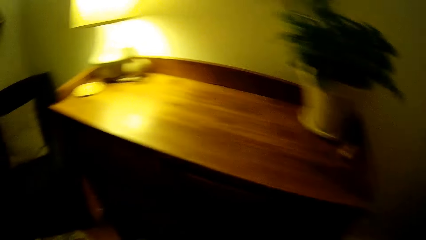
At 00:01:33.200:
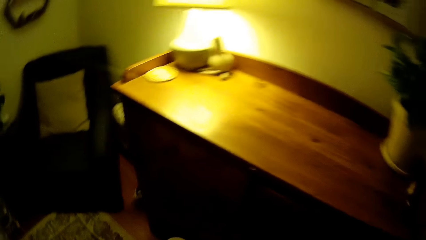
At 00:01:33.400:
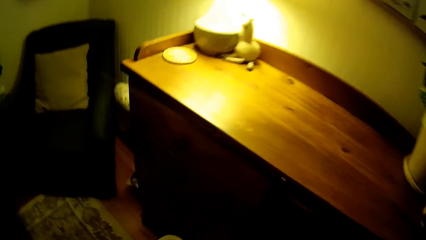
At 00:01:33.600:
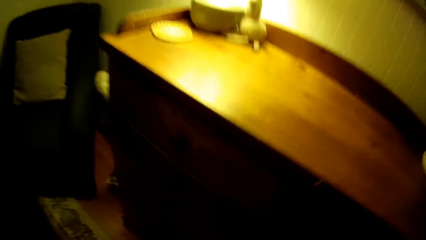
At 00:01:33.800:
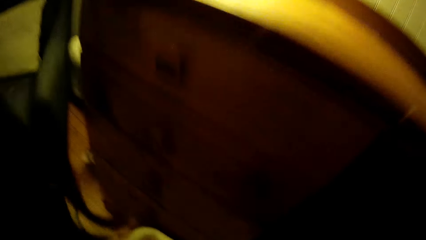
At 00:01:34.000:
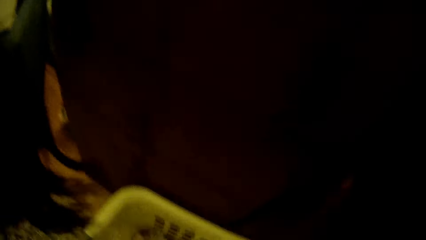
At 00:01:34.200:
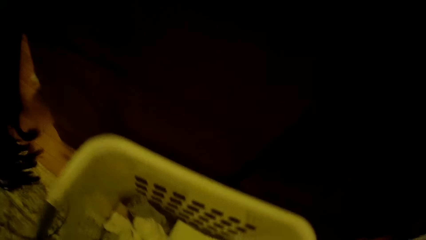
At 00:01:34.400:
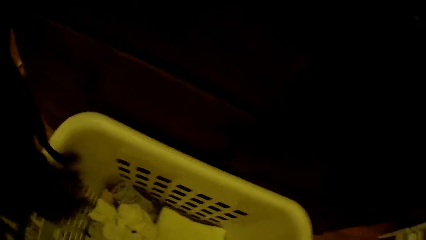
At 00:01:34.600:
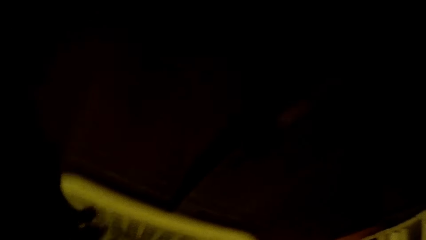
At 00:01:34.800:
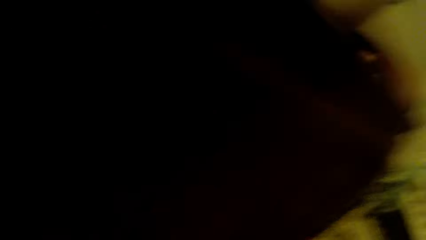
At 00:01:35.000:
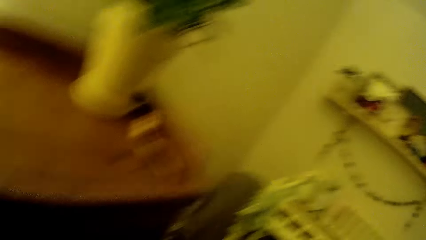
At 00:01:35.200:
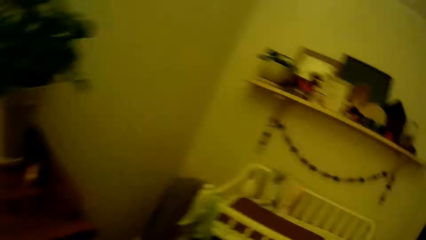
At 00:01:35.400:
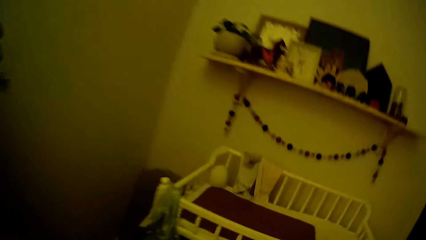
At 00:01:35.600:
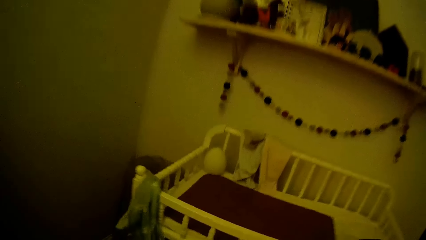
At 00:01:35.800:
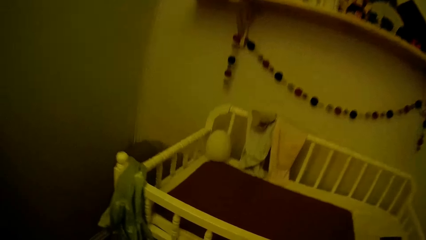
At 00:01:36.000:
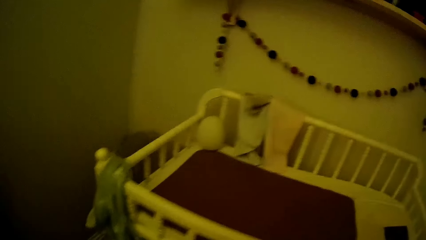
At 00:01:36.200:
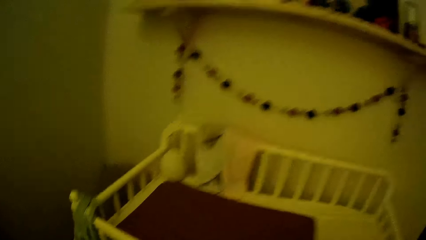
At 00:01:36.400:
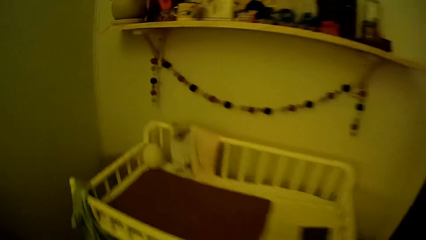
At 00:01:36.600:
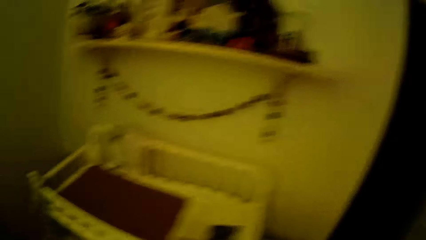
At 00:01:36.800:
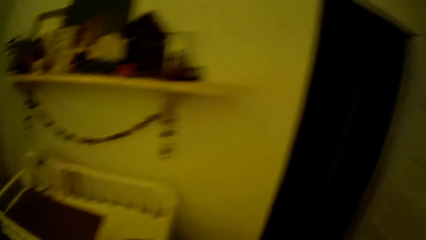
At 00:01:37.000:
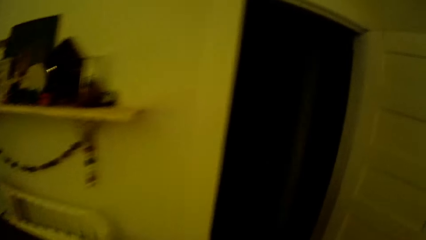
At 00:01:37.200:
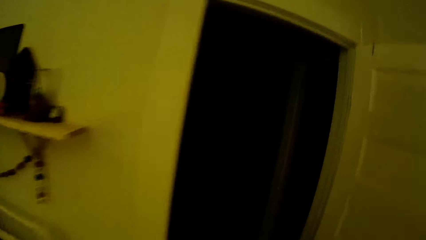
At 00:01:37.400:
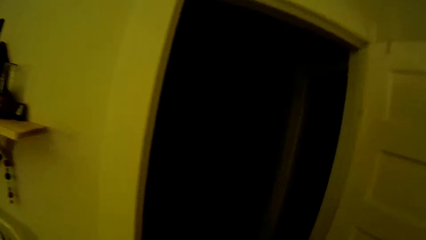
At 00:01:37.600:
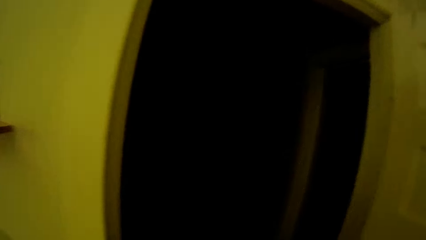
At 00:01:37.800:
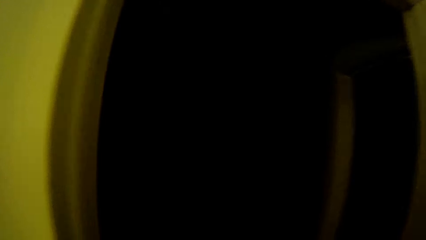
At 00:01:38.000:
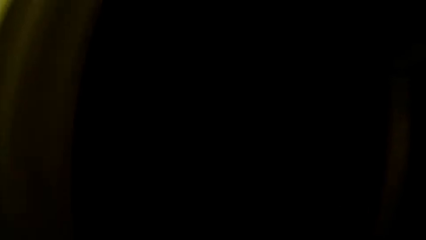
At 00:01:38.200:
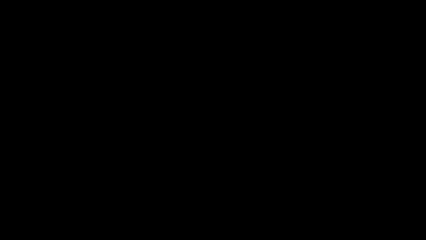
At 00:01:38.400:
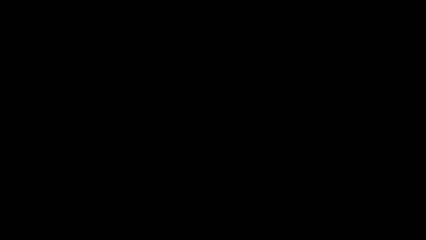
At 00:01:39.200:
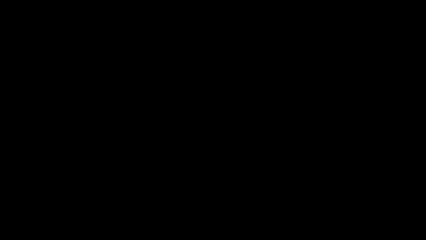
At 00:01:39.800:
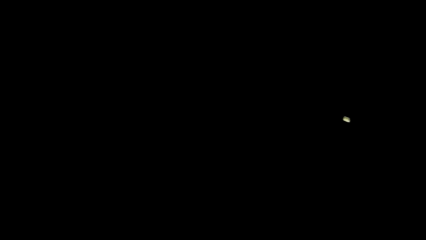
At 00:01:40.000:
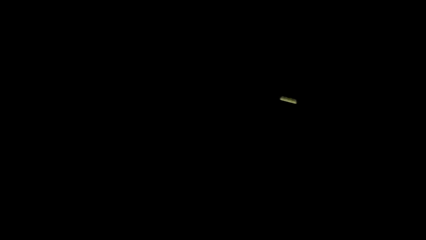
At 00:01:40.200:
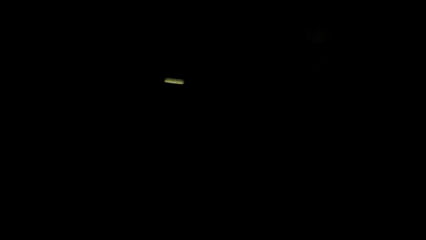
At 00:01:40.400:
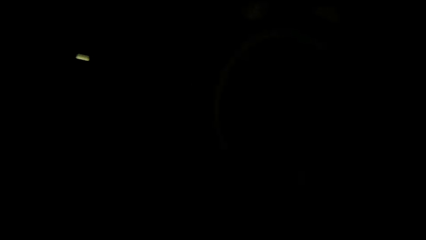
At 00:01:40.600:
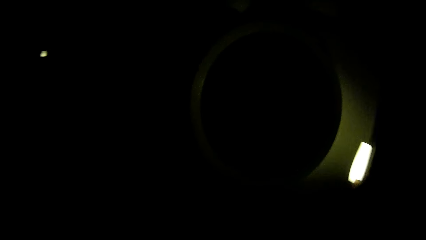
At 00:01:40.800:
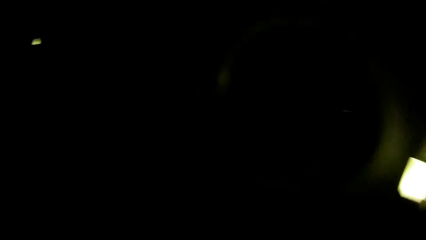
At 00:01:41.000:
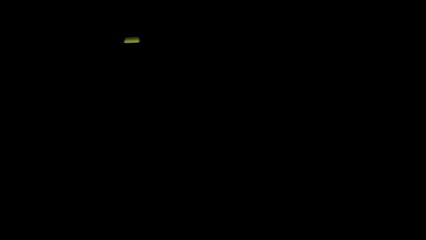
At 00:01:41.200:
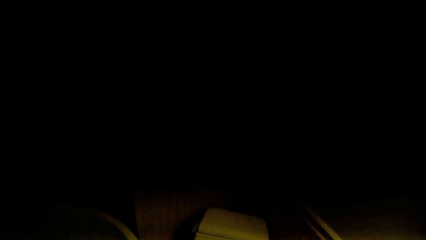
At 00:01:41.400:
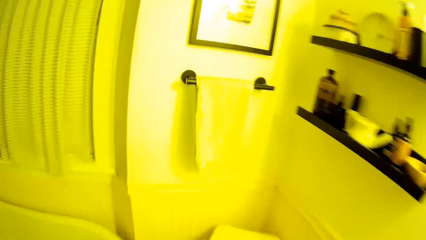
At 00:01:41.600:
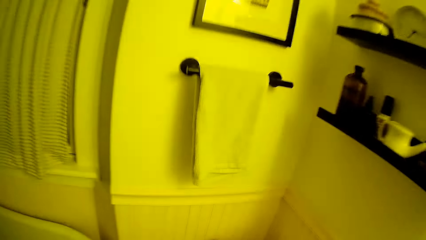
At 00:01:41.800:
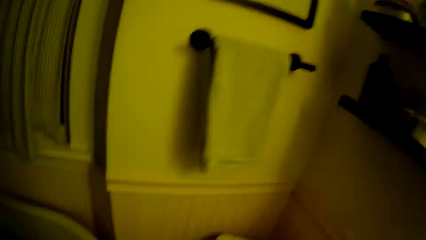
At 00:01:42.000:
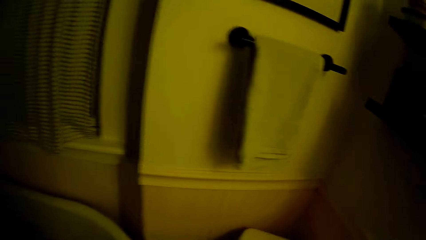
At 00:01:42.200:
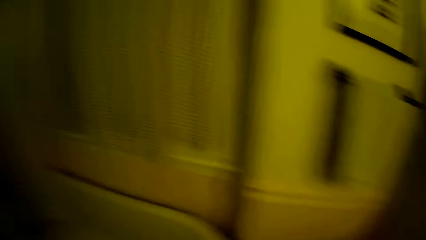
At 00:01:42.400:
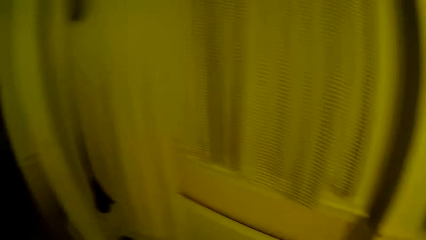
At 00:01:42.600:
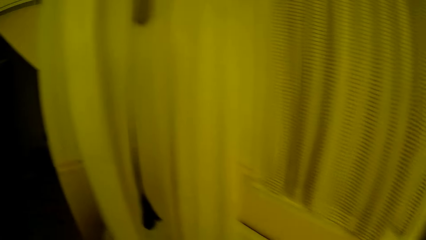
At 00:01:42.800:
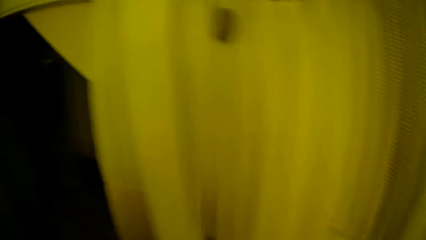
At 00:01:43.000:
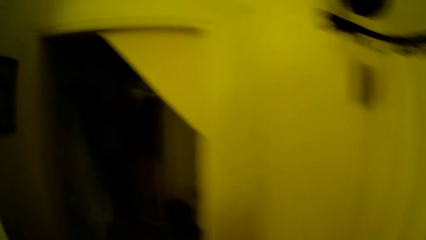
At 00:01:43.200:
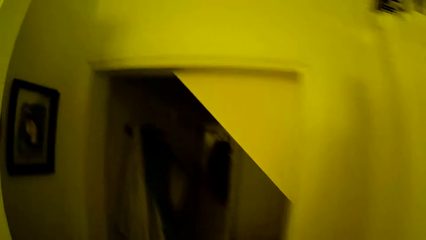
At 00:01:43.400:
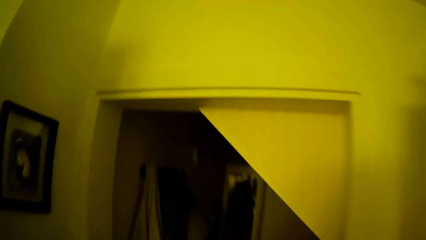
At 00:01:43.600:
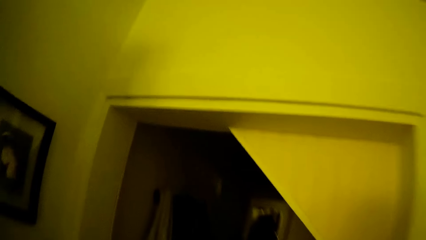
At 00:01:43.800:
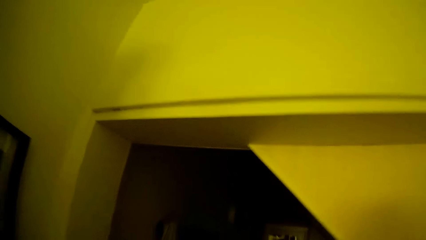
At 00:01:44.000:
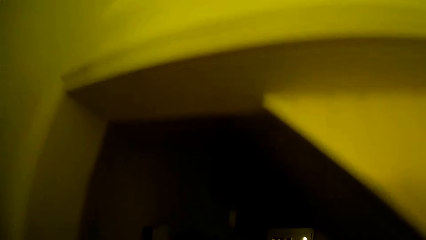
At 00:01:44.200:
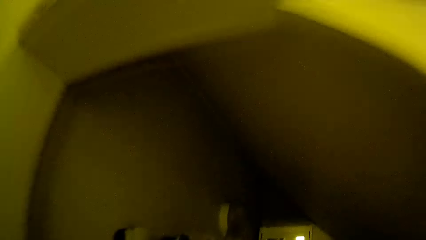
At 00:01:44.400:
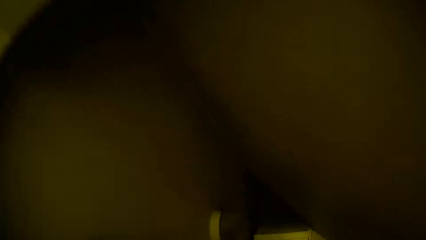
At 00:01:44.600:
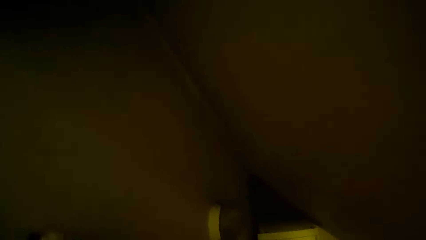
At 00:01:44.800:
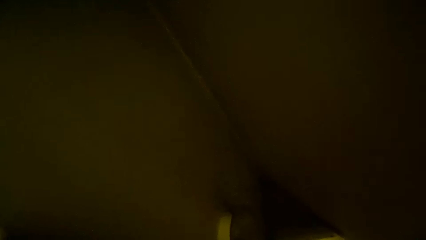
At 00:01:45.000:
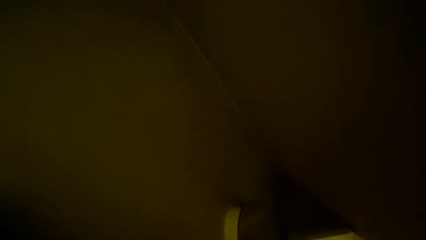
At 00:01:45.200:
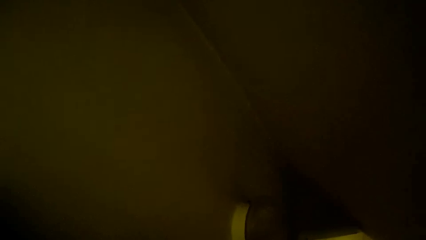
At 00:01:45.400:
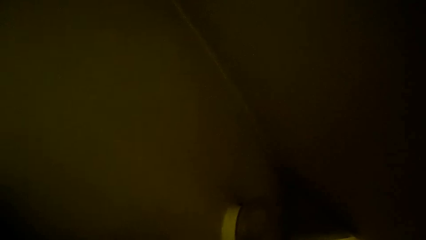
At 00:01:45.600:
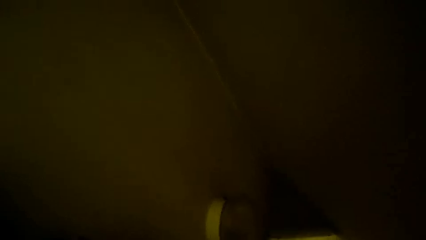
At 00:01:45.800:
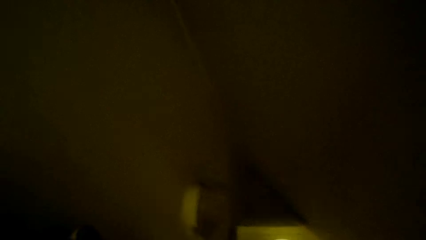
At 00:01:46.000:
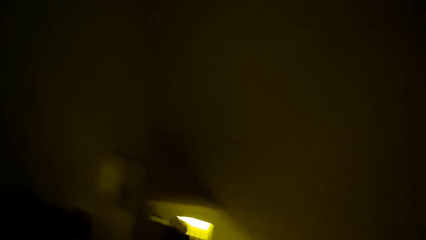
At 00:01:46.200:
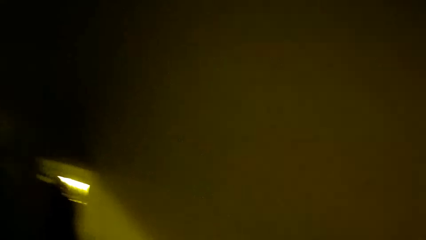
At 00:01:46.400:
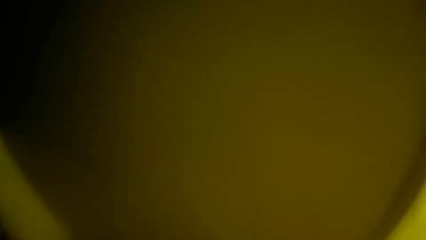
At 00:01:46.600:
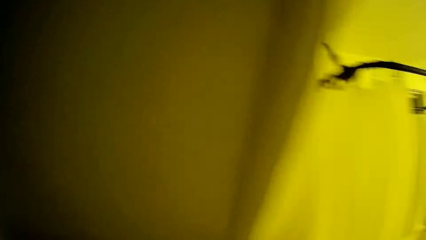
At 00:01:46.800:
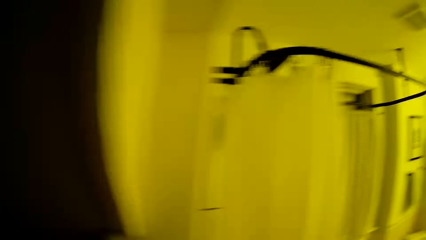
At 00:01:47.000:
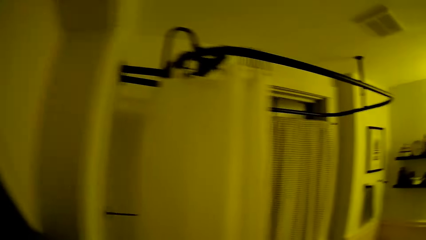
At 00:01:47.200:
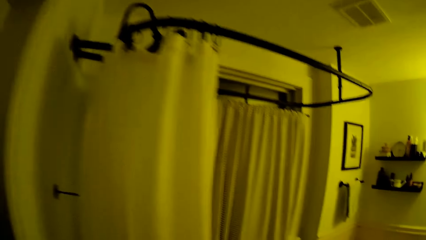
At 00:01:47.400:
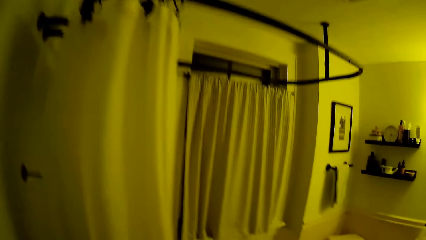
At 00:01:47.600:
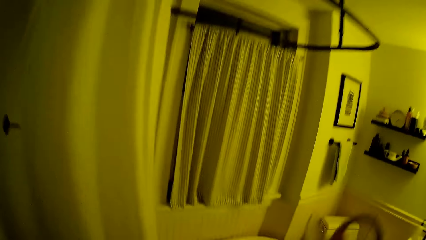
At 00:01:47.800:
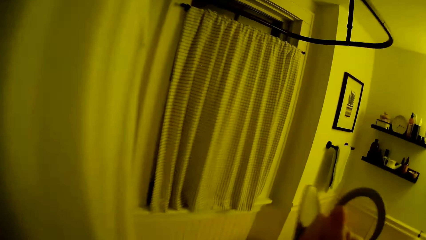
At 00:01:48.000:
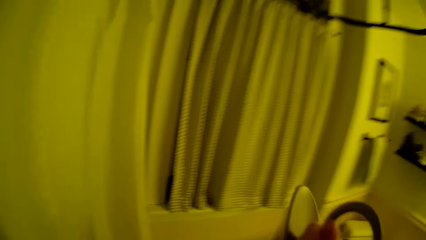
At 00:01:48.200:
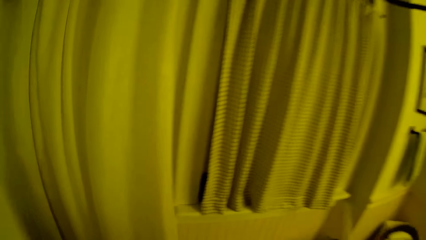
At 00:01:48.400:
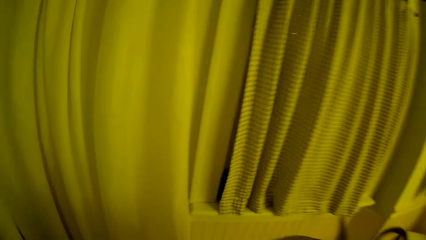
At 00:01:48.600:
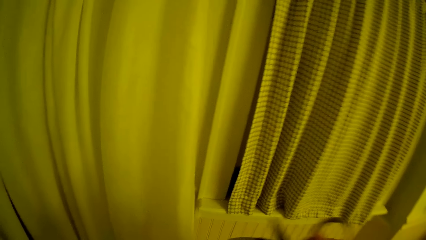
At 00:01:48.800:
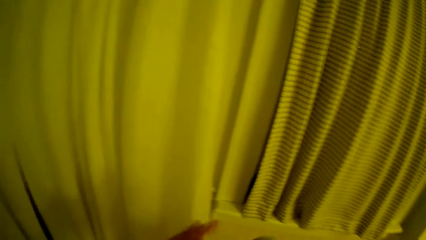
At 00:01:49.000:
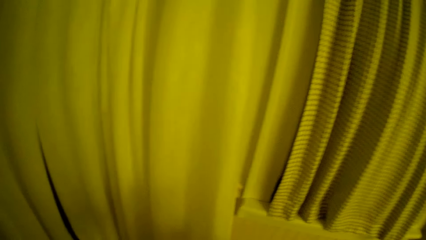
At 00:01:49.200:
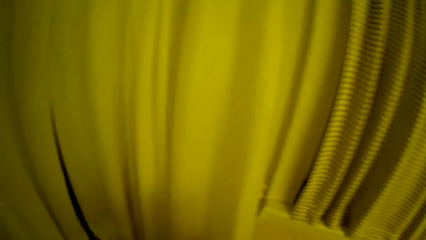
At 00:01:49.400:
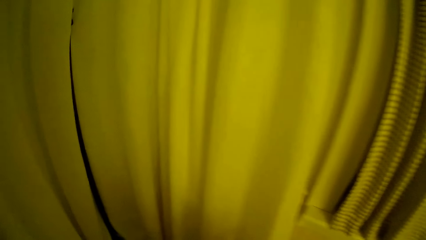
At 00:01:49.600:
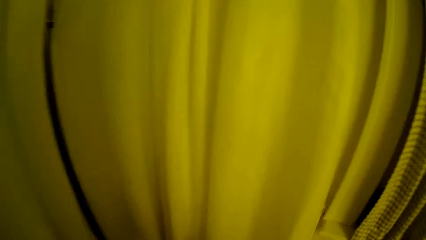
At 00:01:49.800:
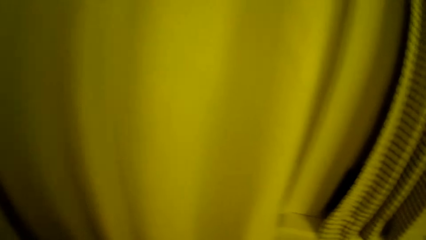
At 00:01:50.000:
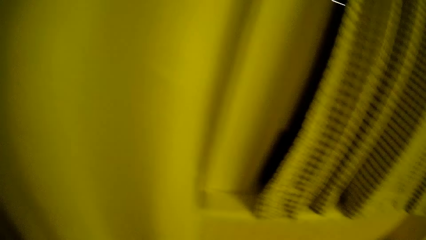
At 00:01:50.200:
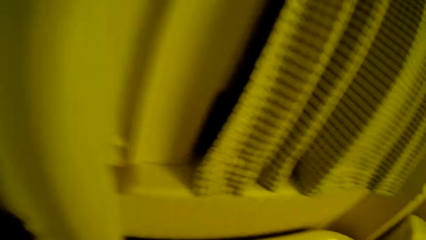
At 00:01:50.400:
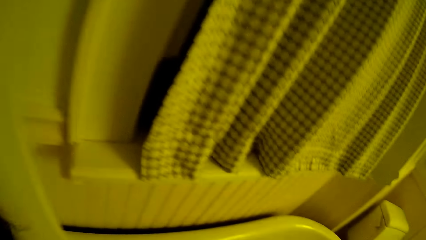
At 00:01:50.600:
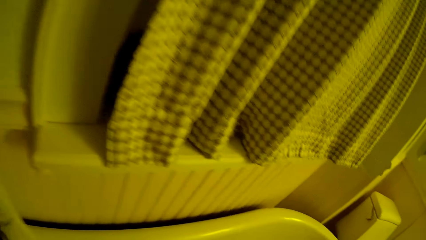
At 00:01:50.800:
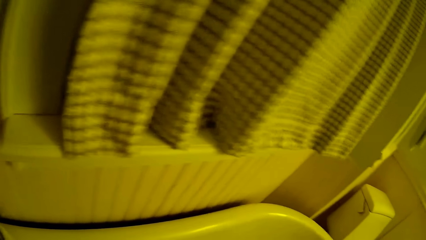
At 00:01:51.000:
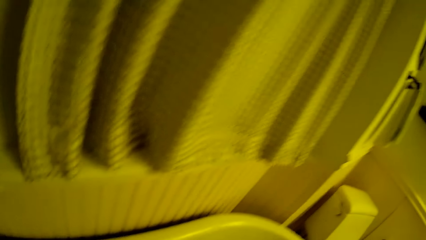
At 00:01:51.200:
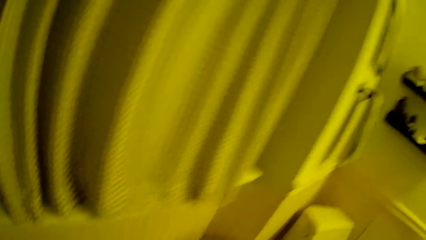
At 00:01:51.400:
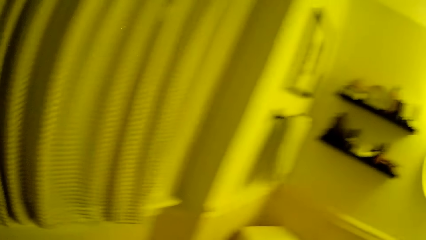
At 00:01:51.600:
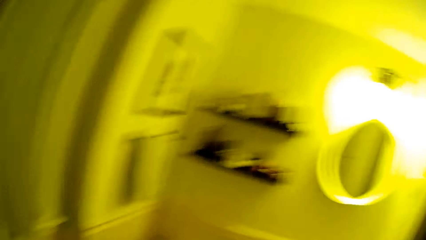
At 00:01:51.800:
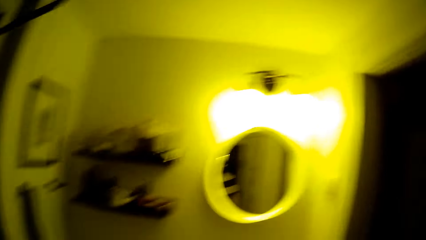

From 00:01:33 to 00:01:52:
The camera wearer walks around in the house. She bends towards the clothes basket. She walks around in the house. She walks out of the bedroom into a bathroom. She switches on the lights. She walks around in the house. She holds a ladder in her right hand. She lifts an object. She puts down the object.
